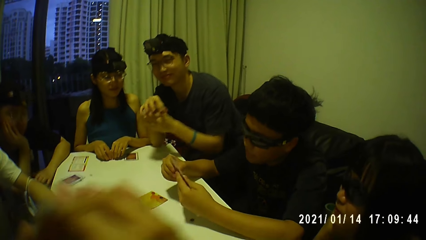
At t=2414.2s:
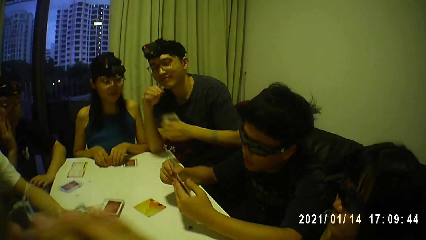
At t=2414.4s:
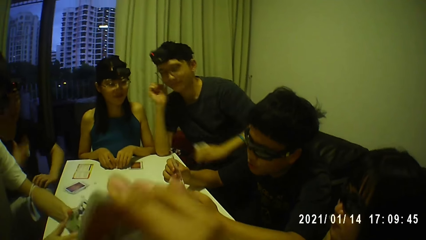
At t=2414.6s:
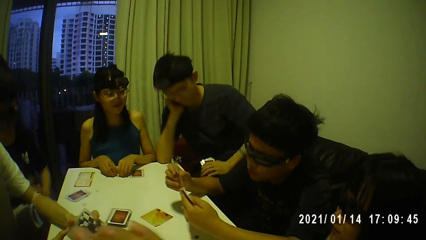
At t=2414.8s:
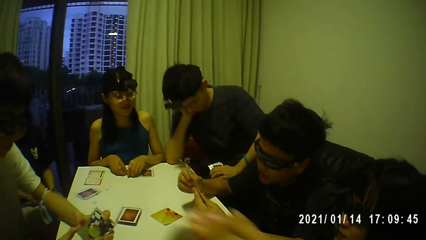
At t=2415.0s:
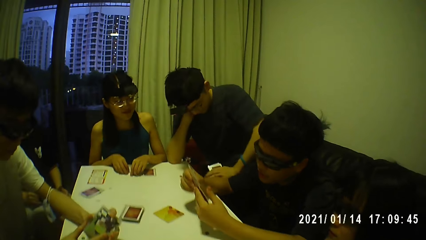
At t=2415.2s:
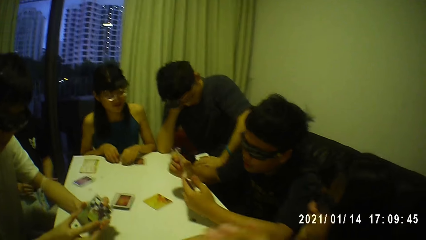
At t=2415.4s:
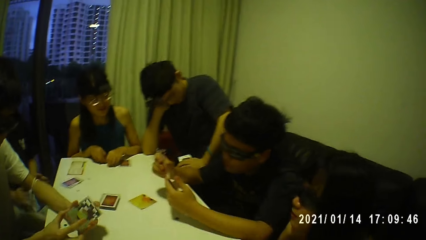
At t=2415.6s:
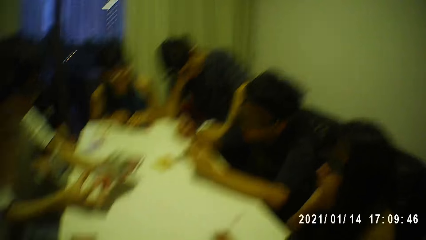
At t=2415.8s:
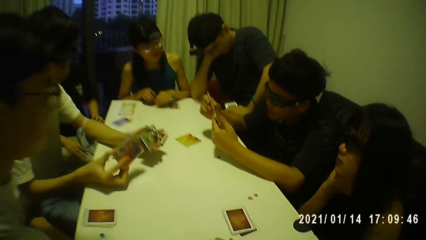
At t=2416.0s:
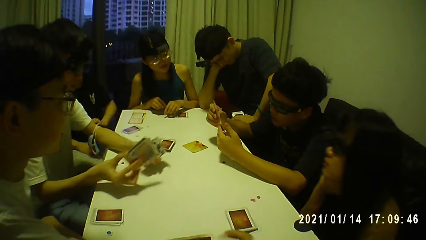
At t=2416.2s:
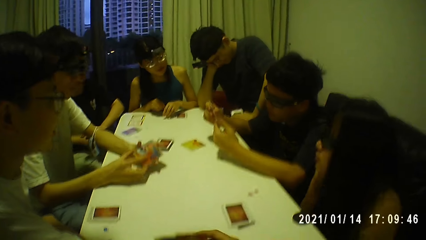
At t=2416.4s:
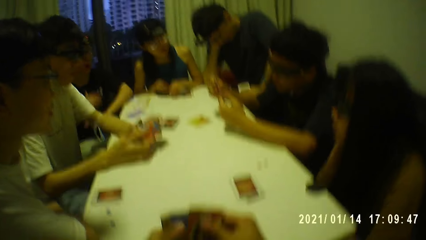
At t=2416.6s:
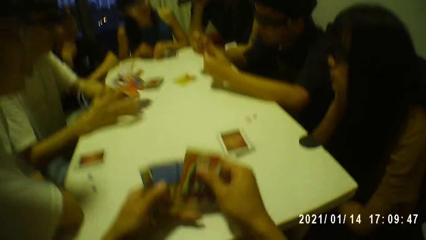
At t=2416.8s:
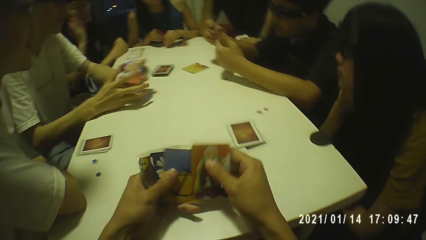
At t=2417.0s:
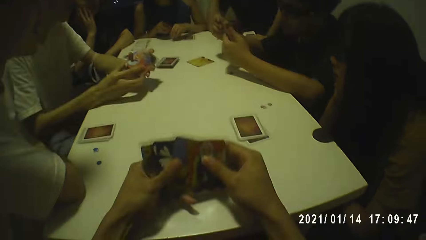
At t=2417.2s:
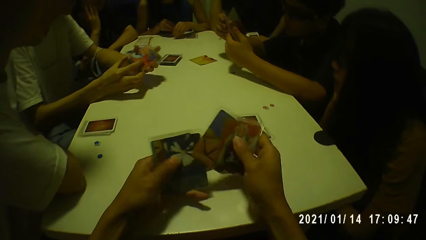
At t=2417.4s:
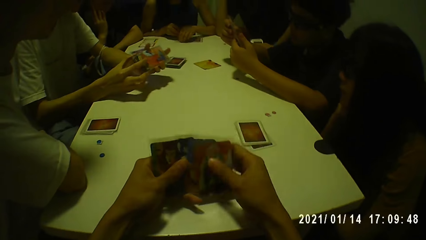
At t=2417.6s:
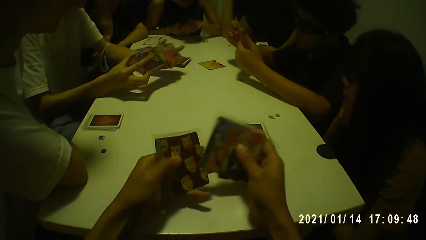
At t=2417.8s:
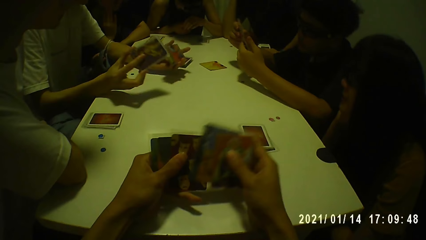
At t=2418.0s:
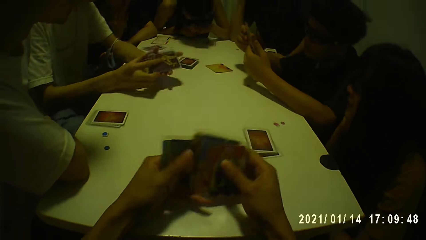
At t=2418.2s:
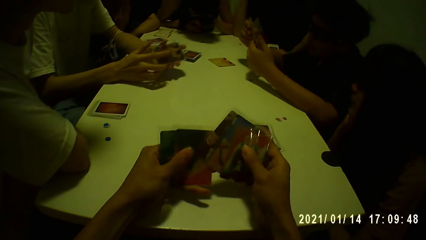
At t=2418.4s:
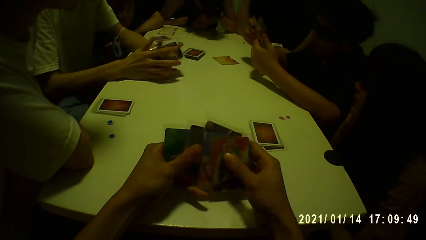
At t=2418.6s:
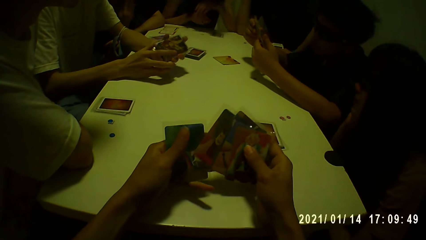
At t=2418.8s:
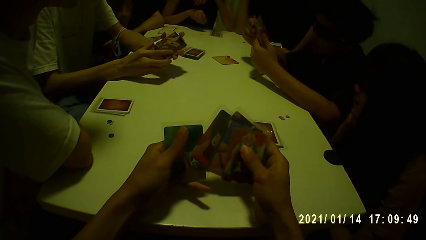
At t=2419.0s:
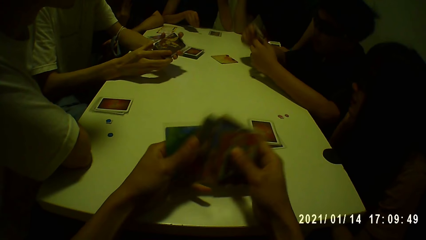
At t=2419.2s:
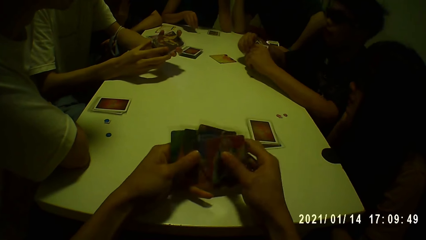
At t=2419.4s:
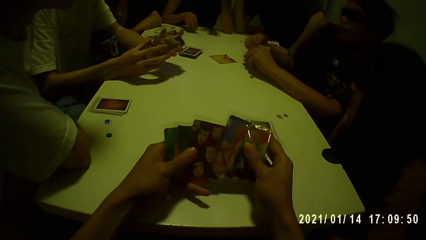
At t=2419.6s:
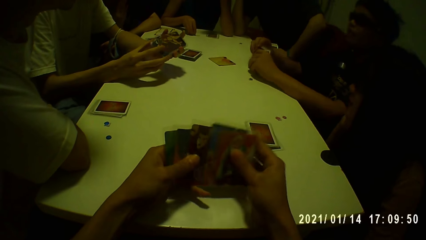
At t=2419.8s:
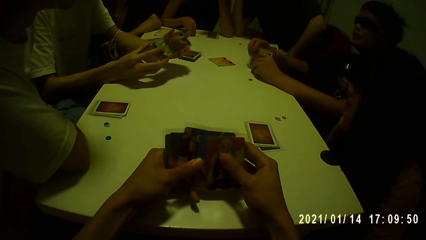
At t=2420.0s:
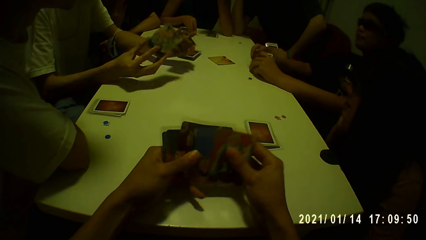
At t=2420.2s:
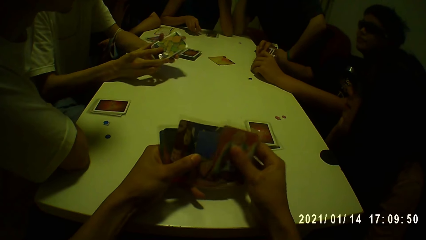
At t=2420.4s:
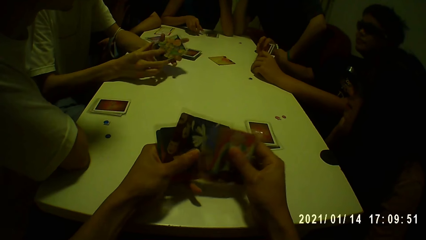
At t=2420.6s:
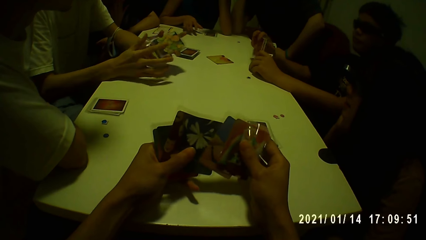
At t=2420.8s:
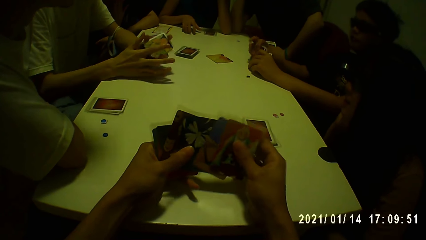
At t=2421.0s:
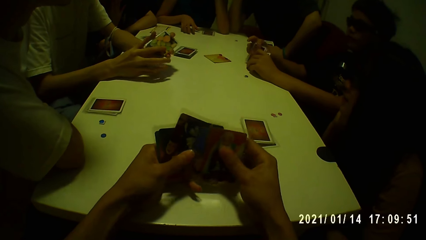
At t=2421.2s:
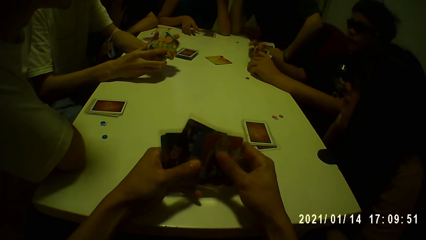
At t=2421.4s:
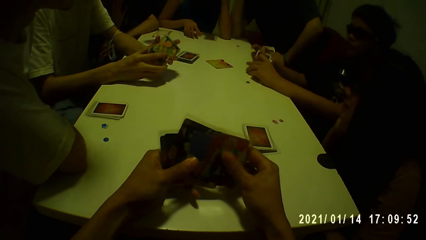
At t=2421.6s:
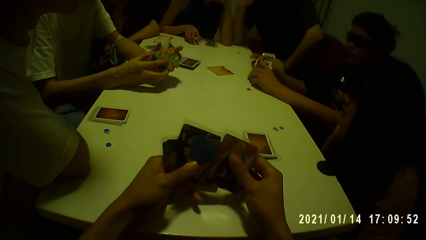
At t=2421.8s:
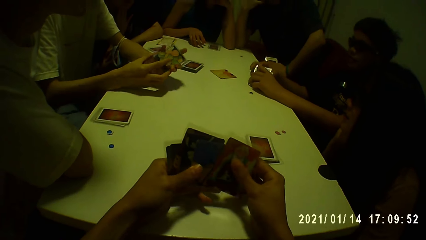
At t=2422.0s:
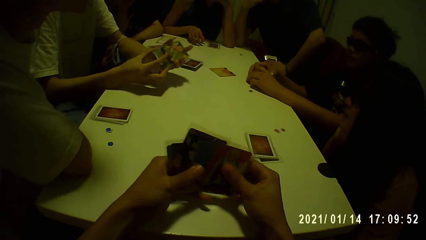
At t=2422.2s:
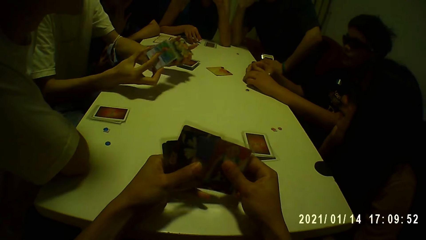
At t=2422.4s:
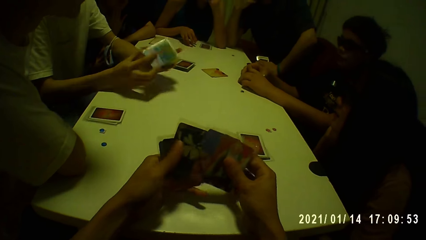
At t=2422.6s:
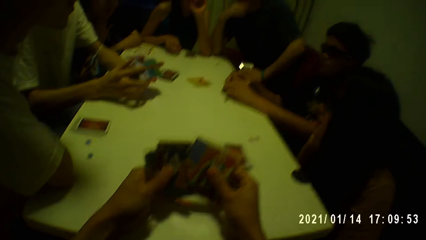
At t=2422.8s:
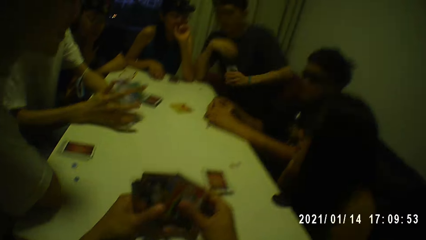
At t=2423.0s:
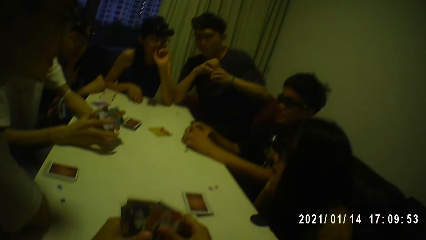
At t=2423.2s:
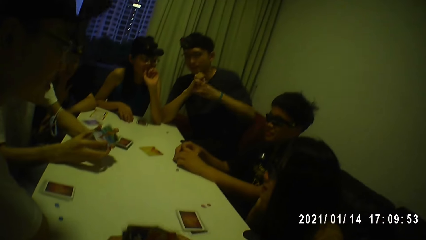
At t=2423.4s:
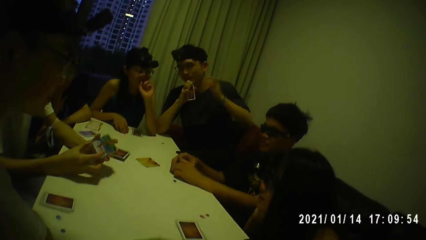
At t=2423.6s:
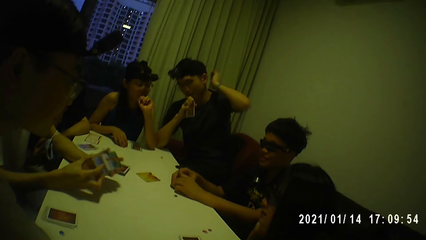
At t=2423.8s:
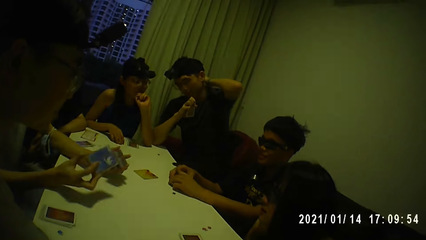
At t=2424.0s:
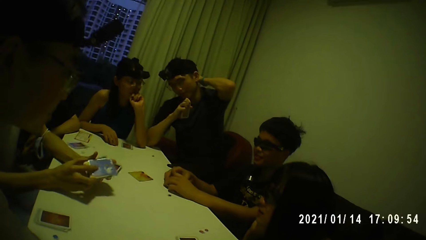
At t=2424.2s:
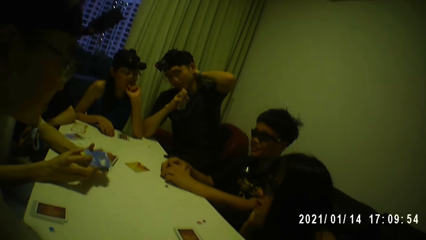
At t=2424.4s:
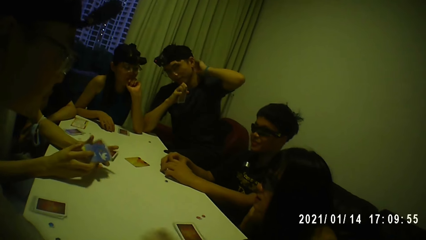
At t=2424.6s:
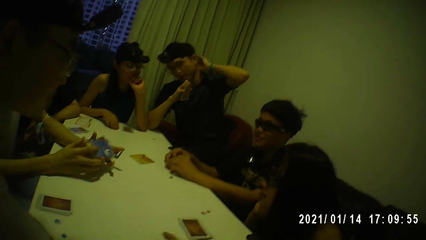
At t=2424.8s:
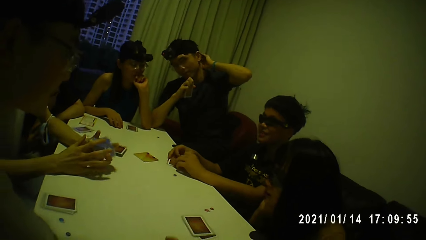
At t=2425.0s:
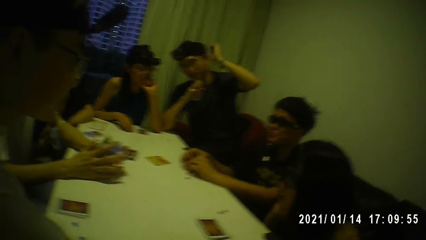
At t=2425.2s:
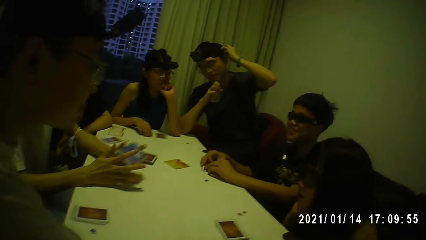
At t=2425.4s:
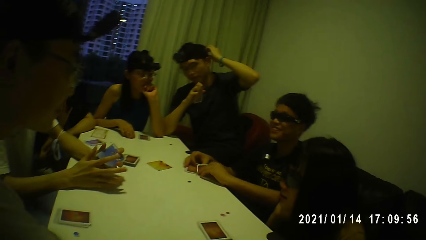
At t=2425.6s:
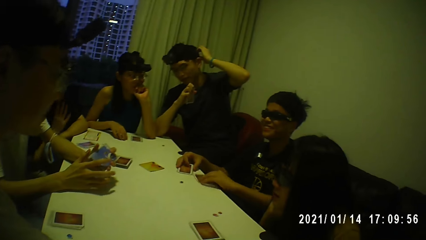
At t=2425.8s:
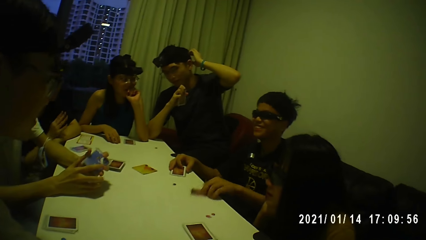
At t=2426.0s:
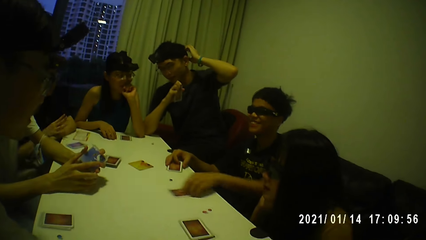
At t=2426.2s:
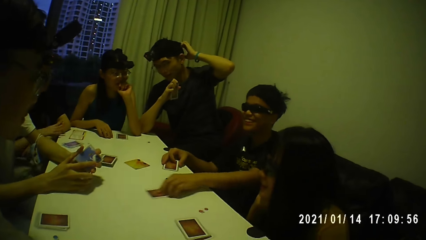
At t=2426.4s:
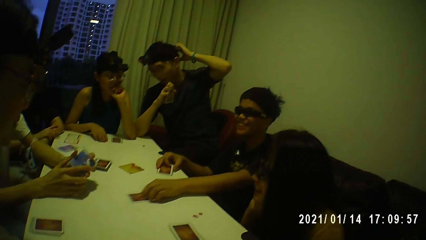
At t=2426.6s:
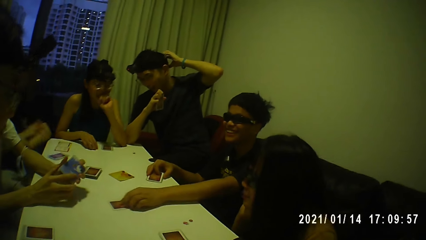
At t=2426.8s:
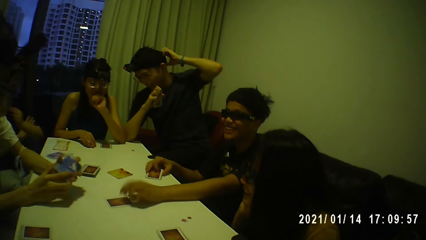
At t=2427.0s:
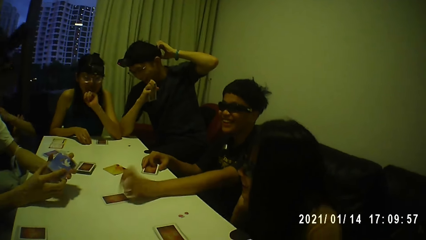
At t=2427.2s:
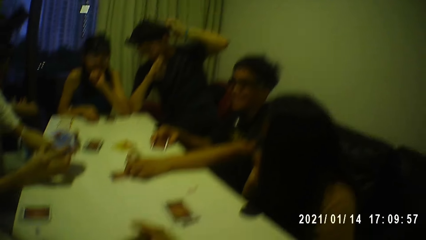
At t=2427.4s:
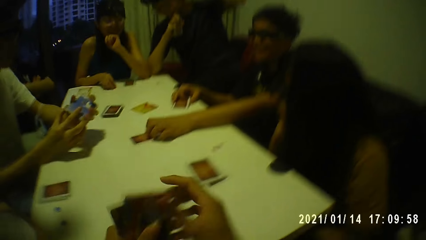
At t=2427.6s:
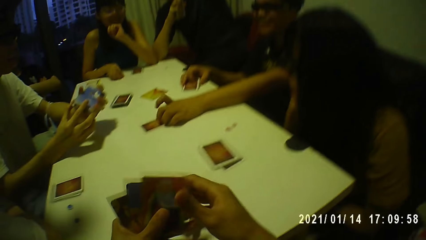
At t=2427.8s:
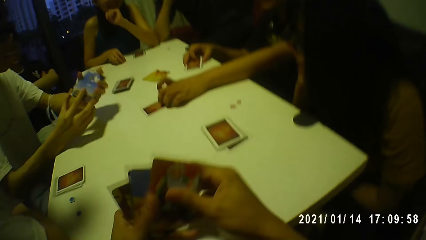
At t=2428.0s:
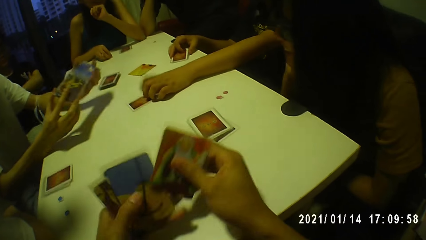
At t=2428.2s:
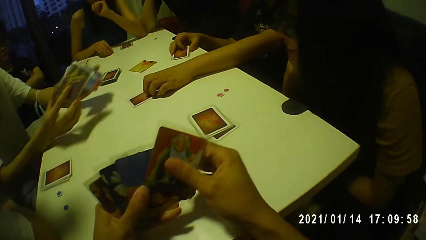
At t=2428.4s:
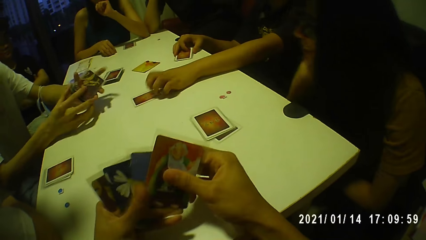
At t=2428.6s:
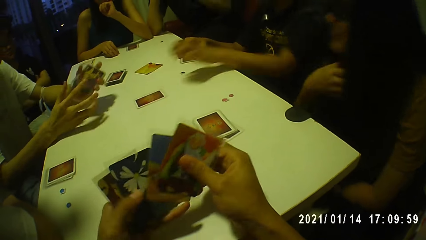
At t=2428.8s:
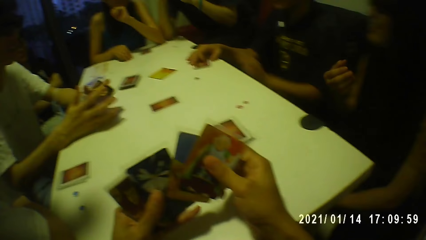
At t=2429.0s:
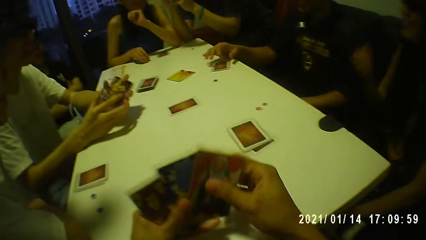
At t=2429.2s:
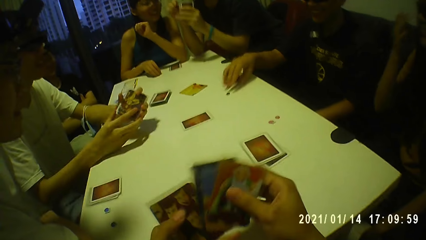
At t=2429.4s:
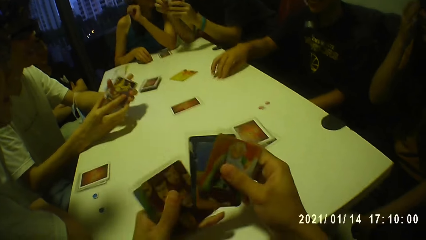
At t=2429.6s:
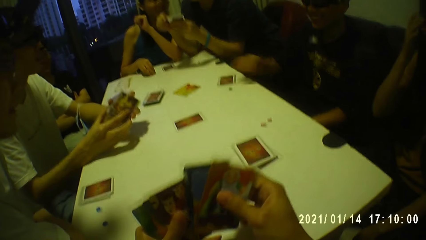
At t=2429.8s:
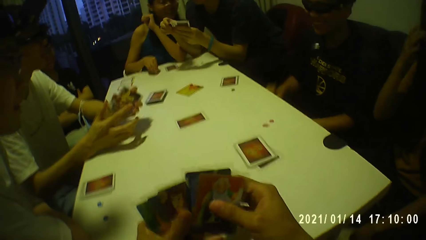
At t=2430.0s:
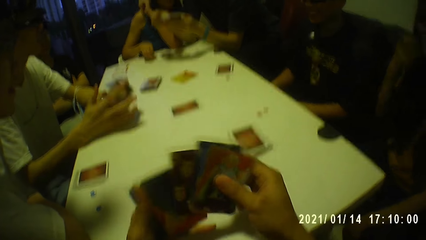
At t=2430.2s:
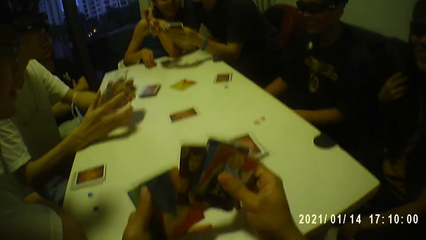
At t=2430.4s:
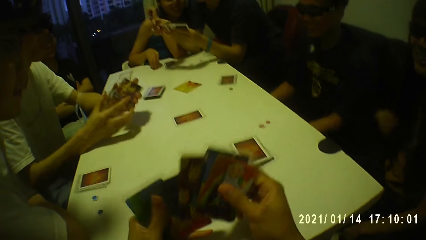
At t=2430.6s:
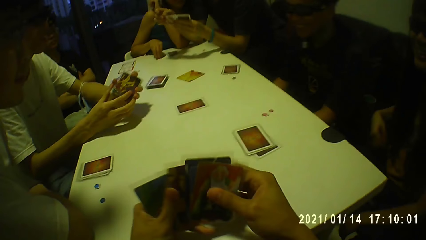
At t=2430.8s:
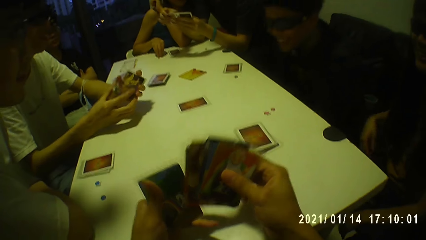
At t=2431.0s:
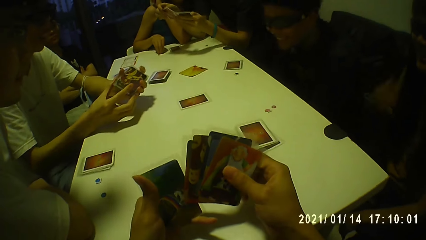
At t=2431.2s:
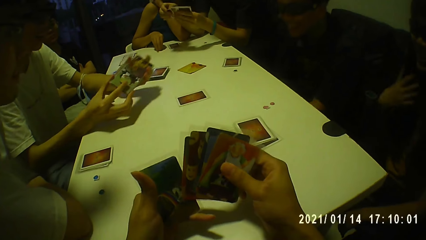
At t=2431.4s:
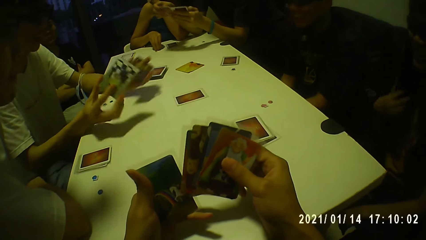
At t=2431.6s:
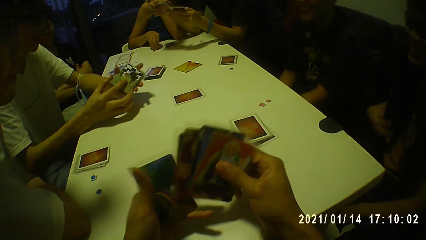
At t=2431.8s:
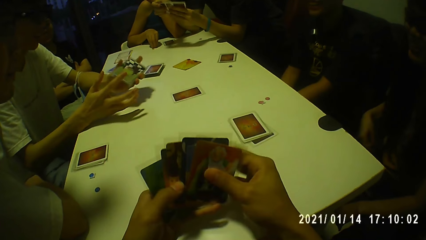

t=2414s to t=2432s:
A person touches the playing cards. The camera wearer shuffles the cards with both hands. They touch the playing cards. A man holds the cards with both hands. Another man passes the cards from his left hand to his right hand and touches his head with his left hand. The camera wearer looks around. The first man moves a card on the table with his left hand. The camera wearer touches the playing cards. The first man places the cards on the table with his right hand. The other man holds the cards with both hands. The first man moves the token on the table with his right hand. A woman touches her face with her right hand.
